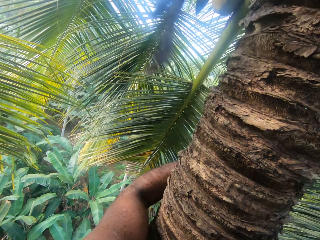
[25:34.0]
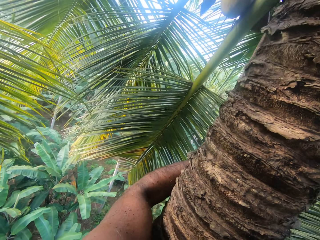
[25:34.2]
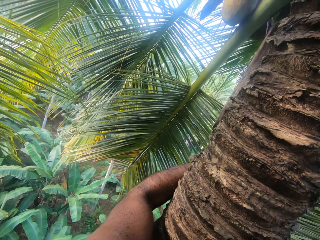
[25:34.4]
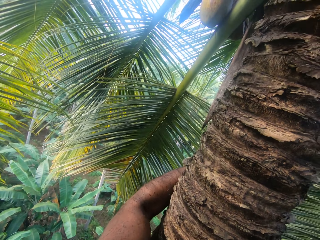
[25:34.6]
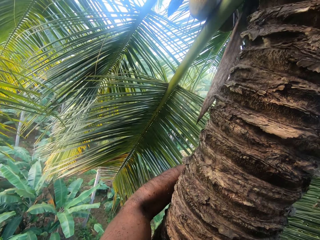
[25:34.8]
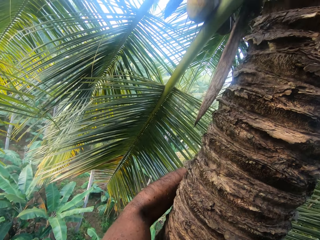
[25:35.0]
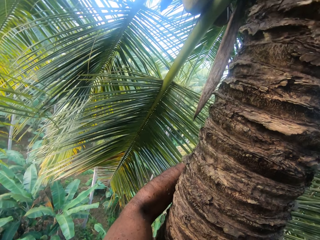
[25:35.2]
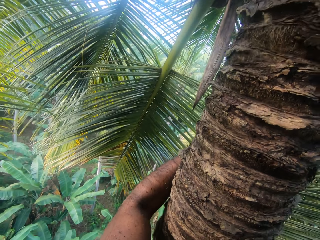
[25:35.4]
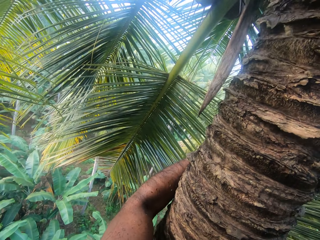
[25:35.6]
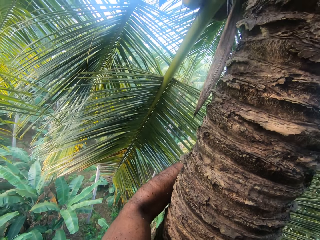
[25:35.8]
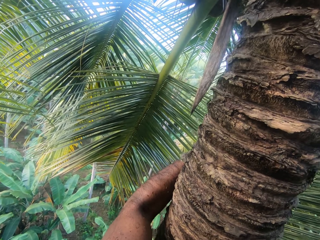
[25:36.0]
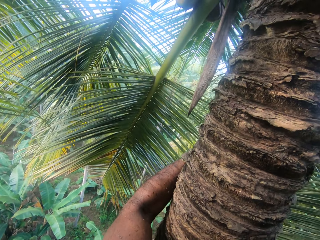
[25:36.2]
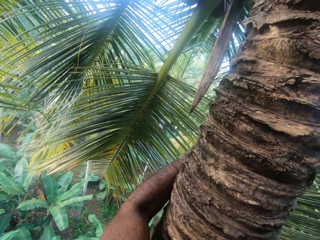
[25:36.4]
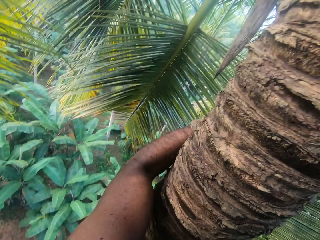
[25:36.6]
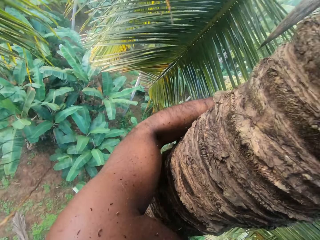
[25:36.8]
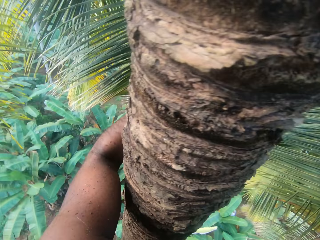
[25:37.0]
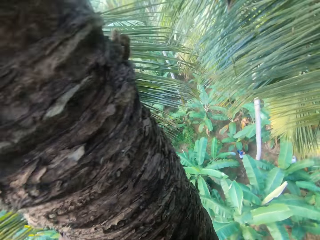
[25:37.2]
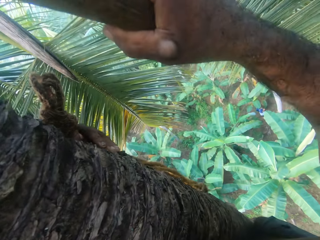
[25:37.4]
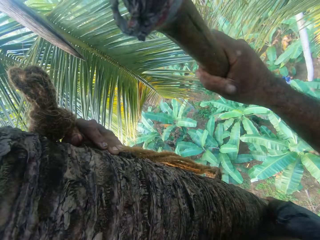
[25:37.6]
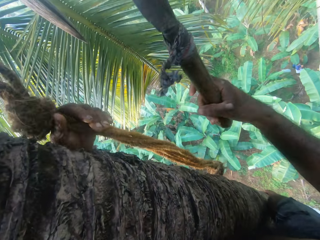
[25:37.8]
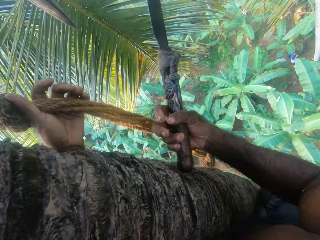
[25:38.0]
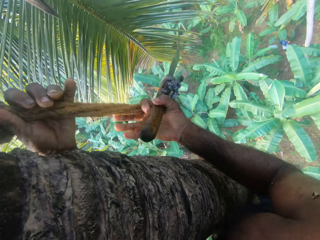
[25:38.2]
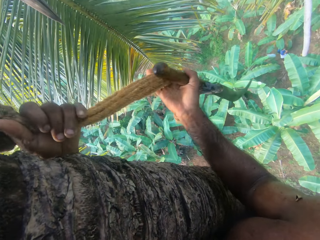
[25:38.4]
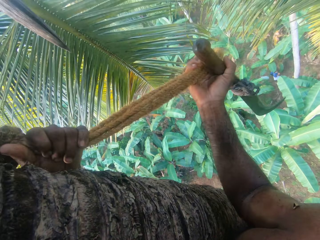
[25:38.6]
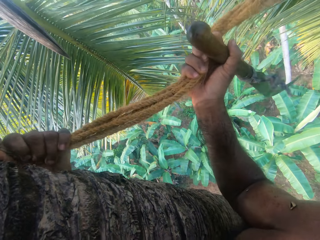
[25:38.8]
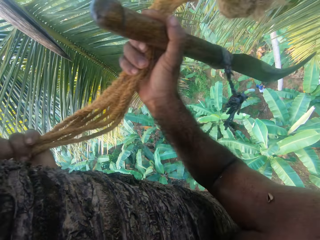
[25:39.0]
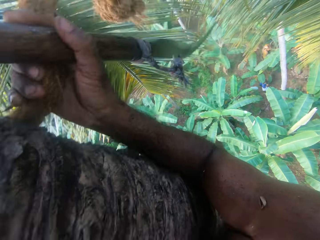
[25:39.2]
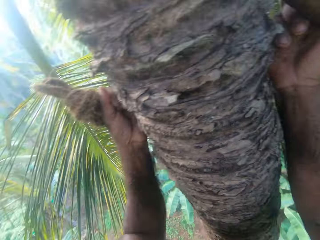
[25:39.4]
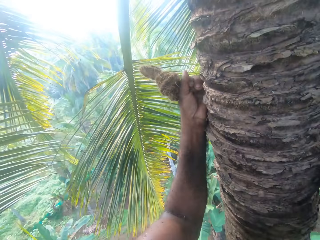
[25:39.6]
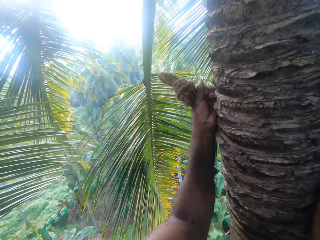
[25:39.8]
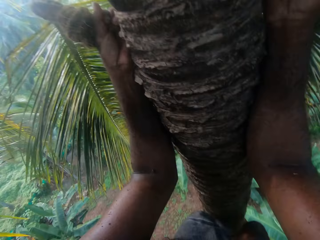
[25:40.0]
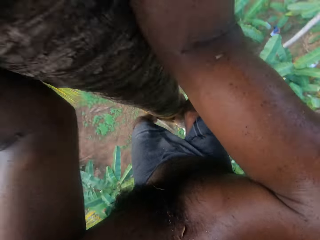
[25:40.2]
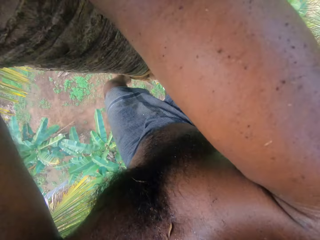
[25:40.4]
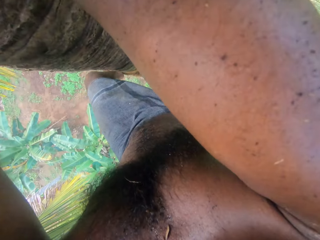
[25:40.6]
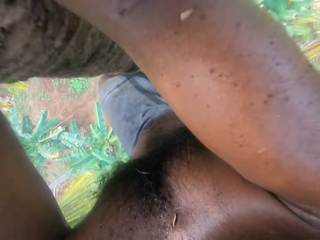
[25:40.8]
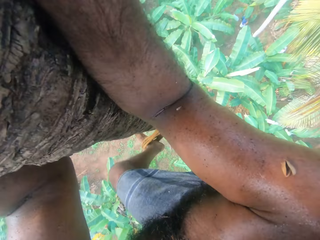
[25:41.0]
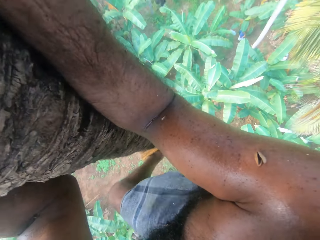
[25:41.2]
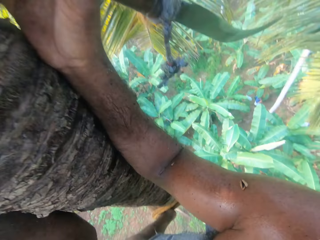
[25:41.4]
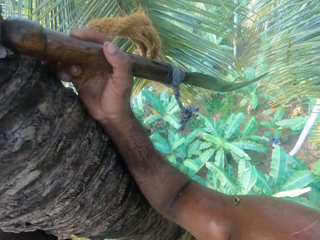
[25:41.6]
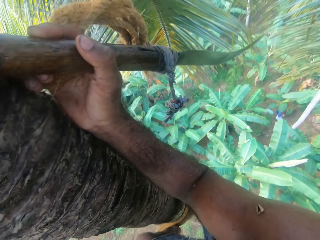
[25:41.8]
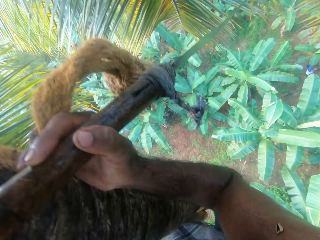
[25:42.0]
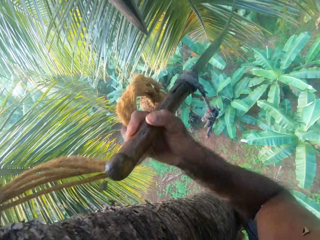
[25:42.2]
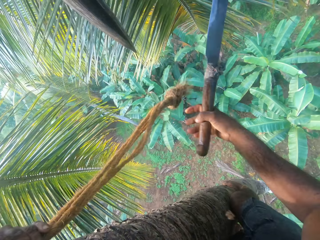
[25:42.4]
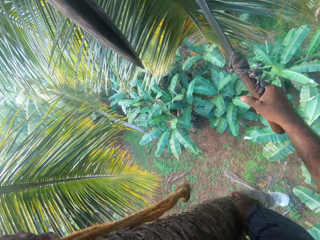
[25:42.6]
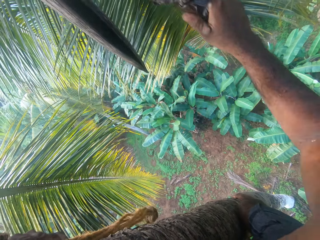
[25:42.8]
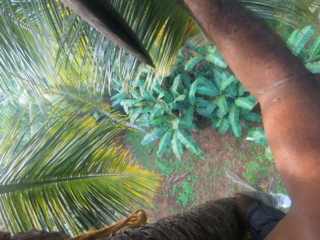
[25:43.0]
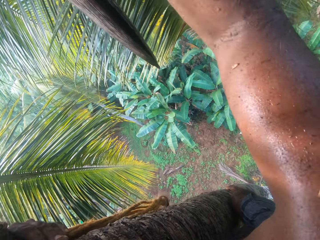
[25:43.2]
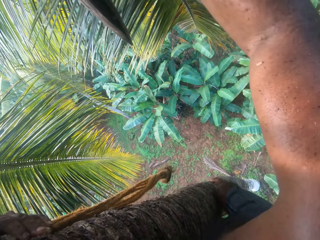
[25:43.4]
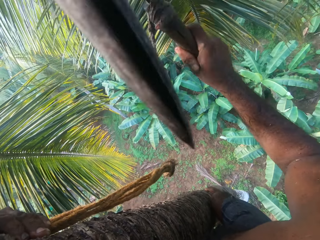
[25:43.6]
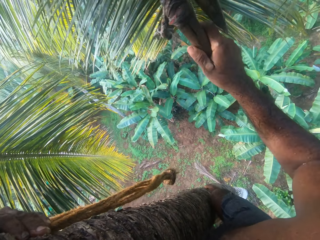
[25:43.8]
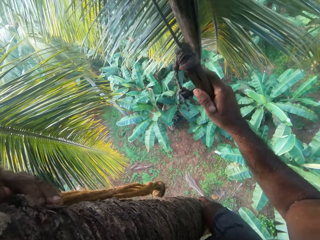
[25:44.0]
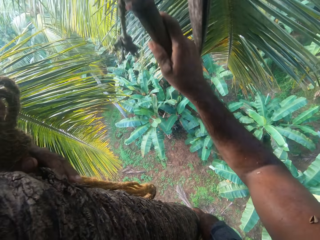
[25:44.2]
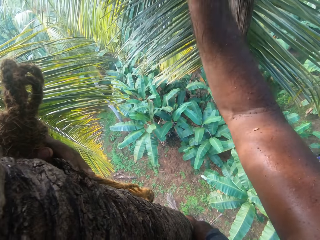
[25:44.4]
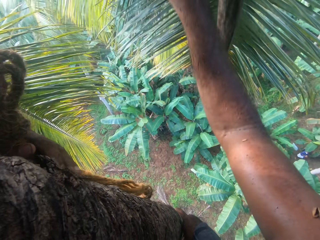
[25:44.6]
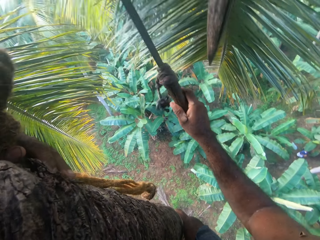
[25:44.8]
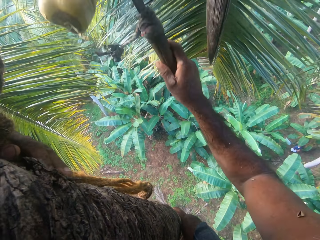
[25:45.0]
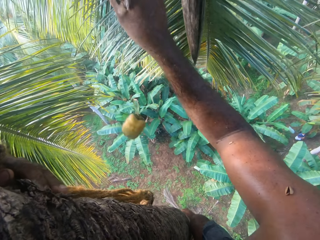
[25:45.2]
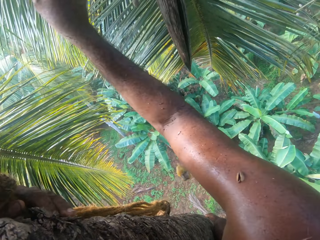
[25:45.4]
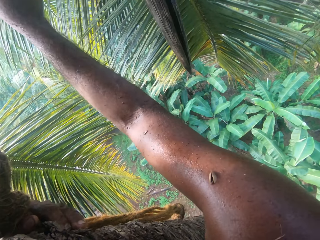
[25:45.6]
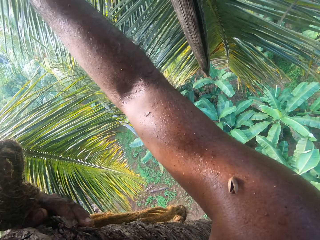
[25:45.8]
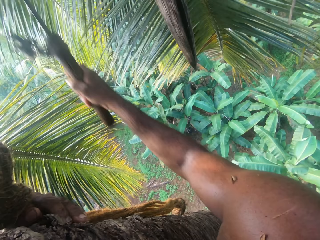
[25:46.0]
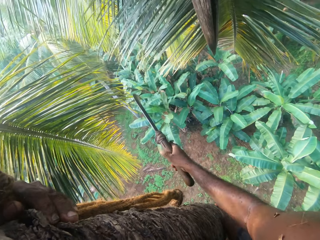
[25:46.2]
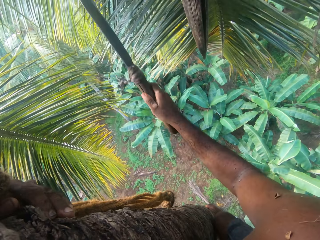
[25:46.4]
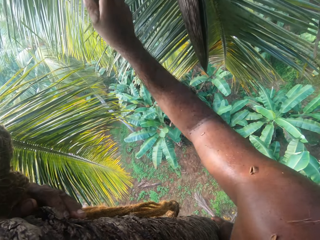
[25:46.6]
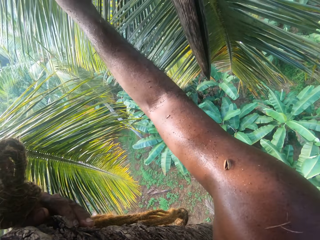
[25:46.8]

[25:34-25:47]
The camera wearer climbs the tree. They cut coconut milk from the tree.

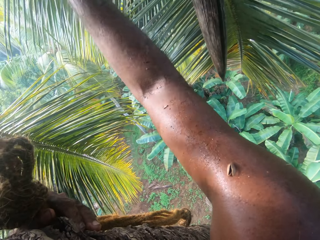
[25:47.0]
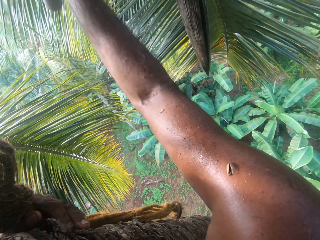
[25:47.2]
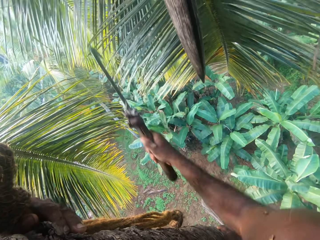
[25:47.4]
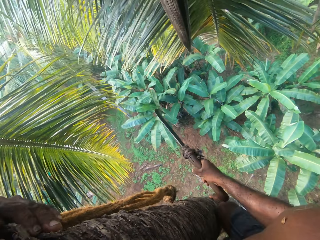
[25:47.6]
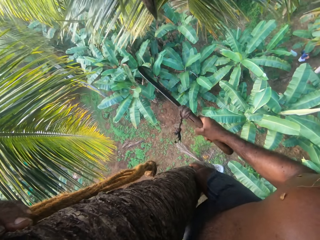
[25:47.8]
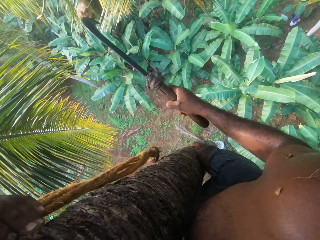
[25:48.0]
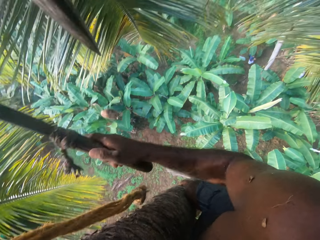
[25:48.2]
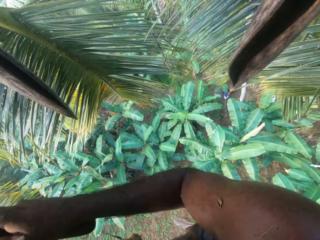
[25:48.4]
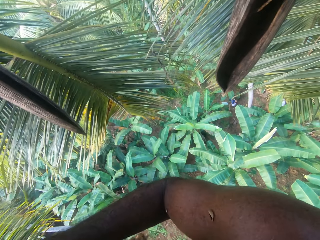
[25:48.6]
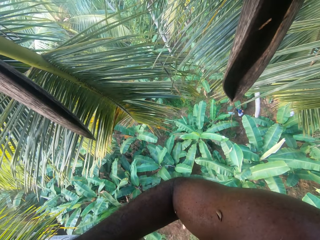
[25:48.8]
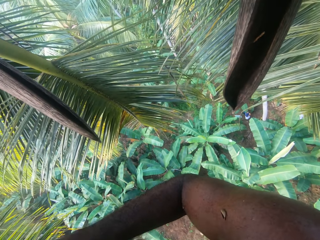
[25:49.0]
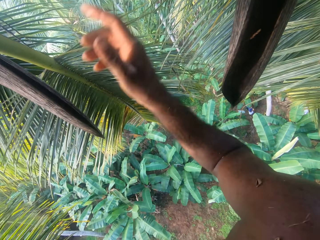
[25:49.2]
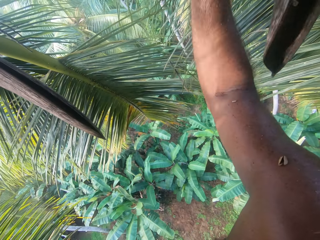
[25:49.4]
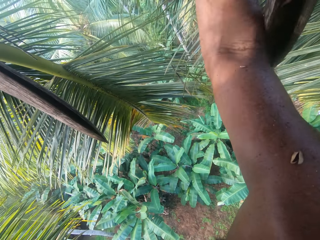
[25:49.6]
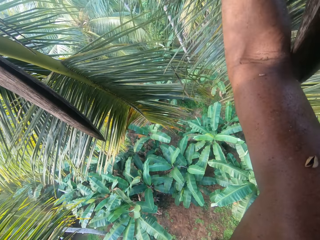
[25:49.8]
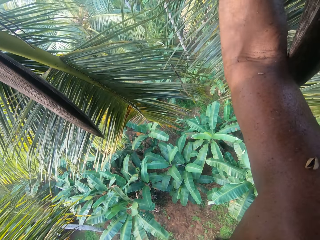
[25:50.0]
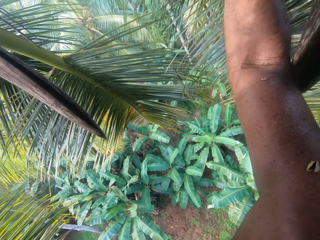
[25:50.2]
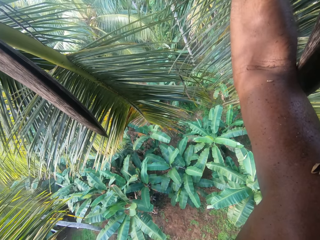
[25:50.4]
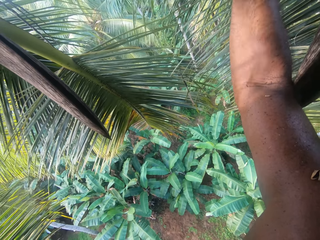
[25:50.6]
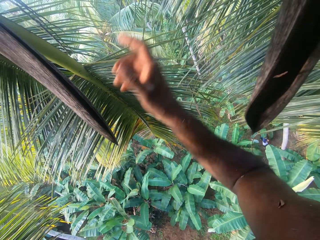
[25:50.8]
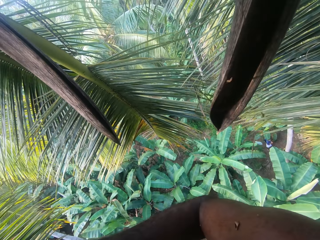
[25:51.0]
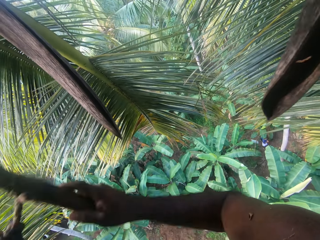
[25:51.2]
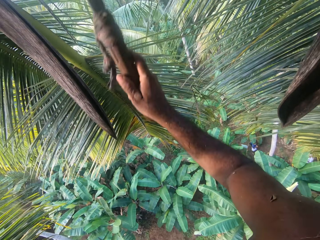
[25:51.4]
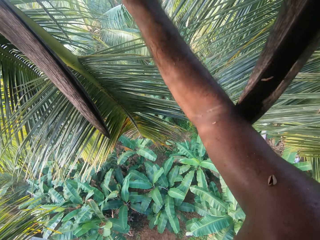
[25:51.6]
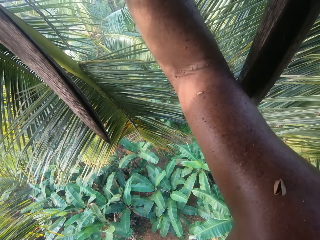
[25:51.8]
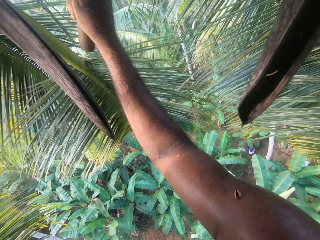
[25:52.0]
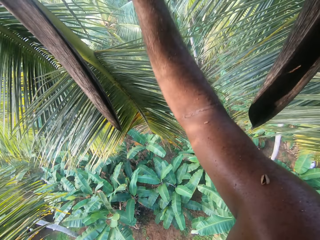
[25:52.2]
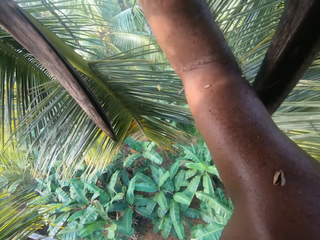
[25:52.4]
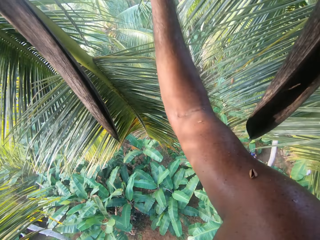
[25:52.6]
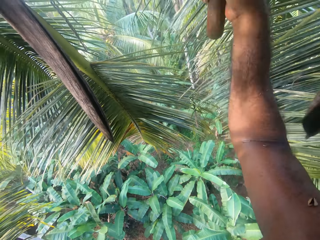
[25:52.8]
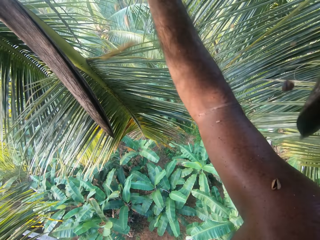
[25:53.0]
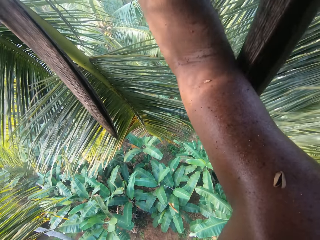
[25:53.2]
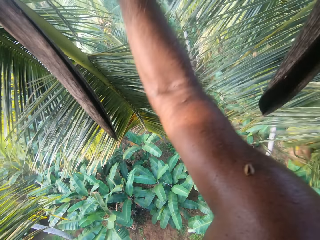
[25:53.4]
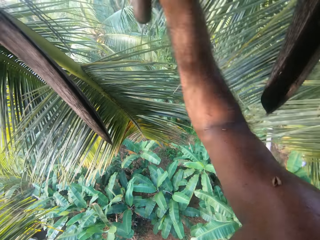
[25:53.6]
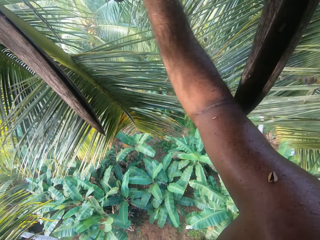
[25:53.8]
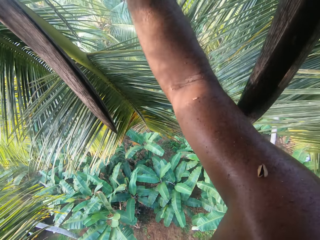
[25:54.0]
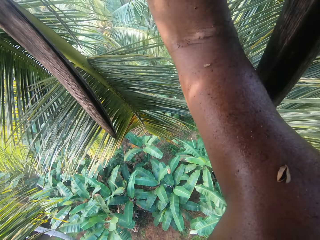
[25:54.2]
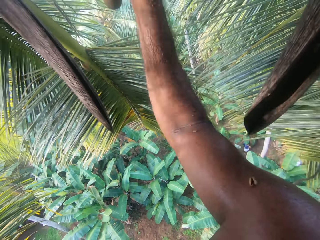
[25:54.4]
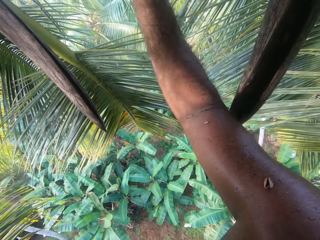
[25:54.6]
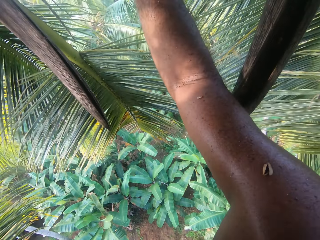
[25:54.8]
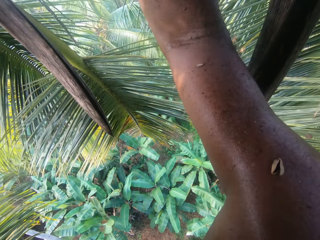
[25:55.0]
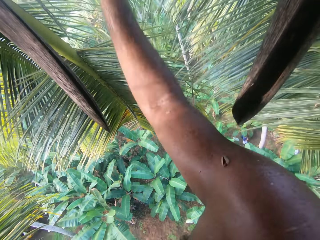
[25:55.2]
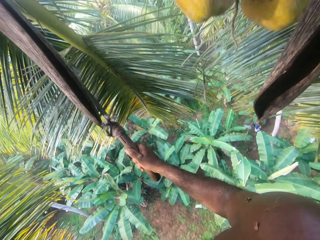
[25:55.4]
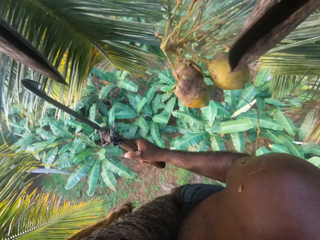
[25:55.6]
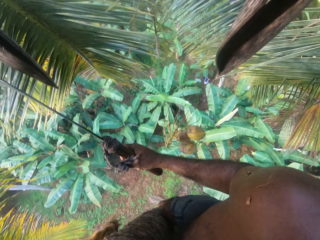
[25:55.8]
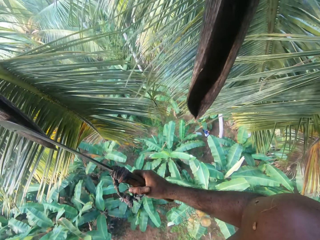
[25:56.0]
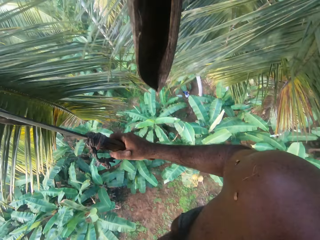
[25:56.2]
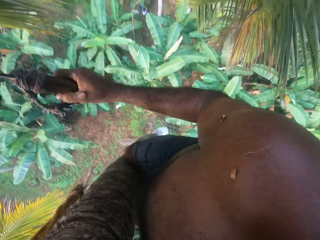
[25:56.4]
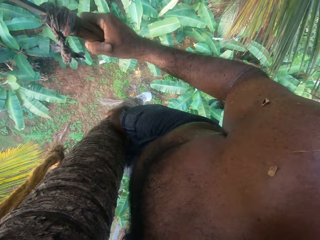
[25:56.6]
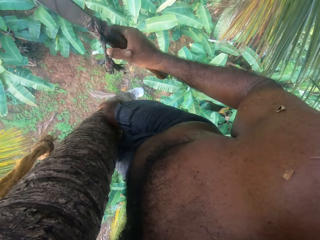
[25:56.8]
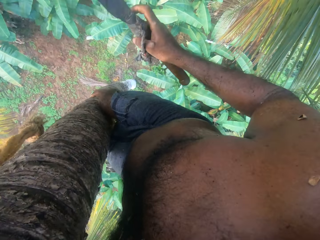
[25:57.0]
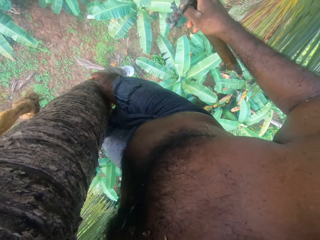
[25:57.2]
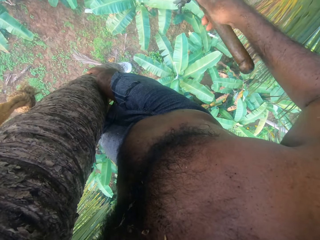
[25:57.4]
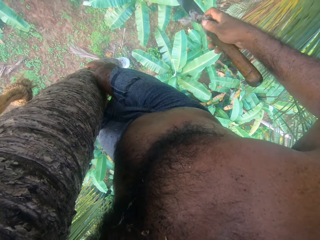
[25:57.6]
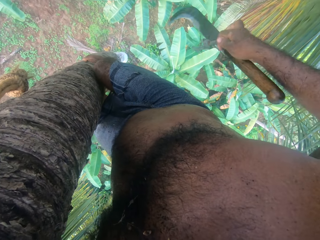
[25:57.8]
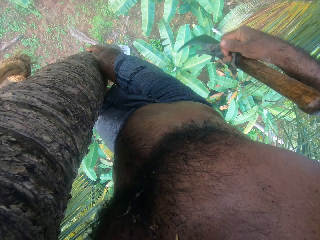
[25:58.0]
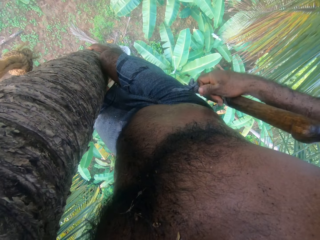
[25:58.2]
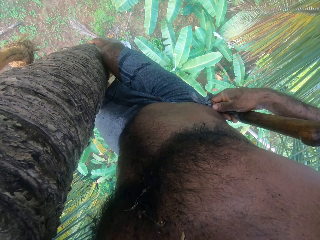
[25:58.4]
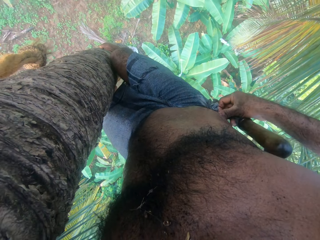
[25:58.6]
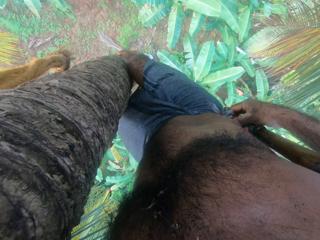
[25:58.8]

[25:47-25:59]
The camera wearer hangs a knife on the cloth.
